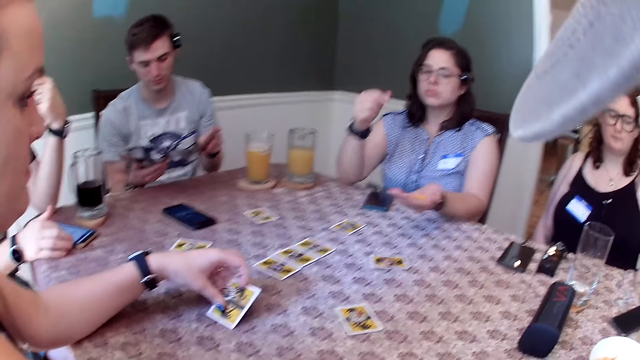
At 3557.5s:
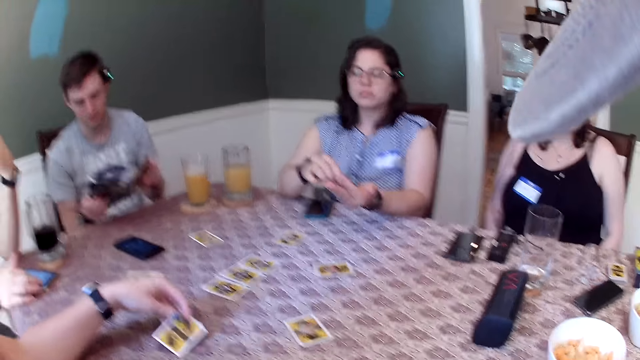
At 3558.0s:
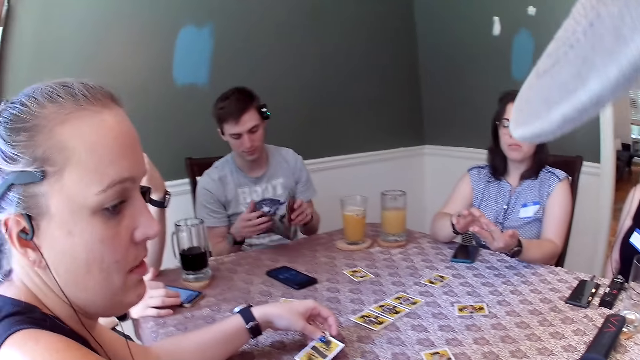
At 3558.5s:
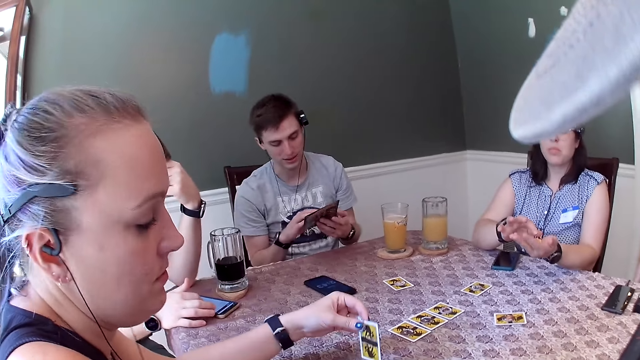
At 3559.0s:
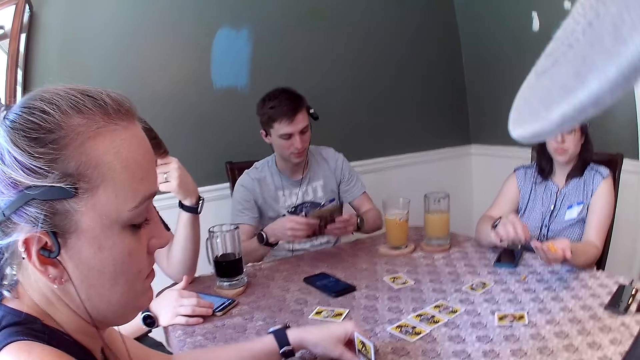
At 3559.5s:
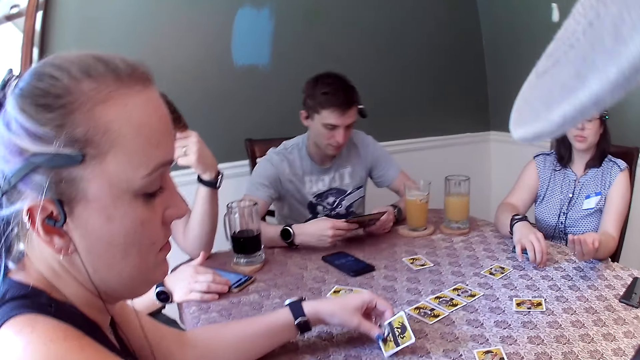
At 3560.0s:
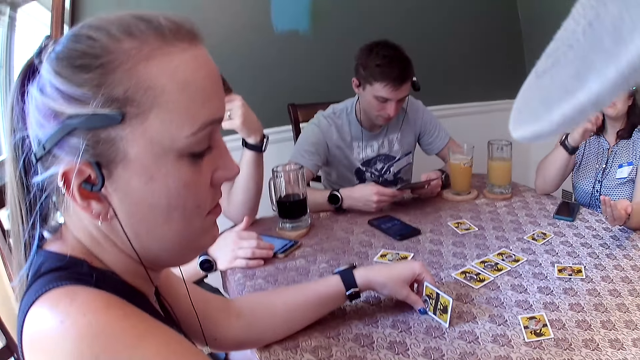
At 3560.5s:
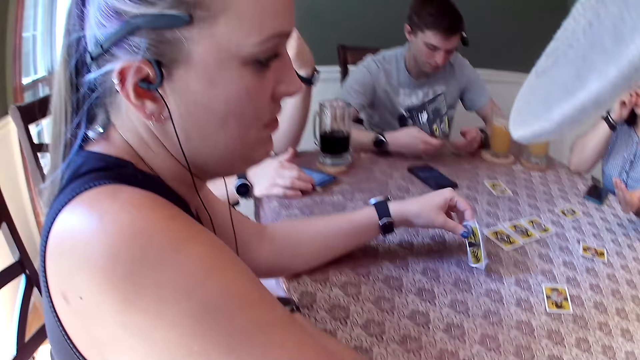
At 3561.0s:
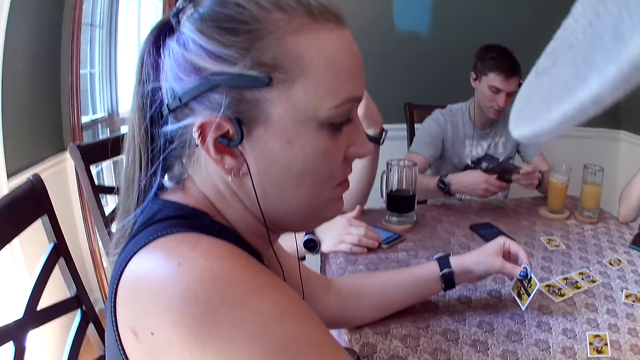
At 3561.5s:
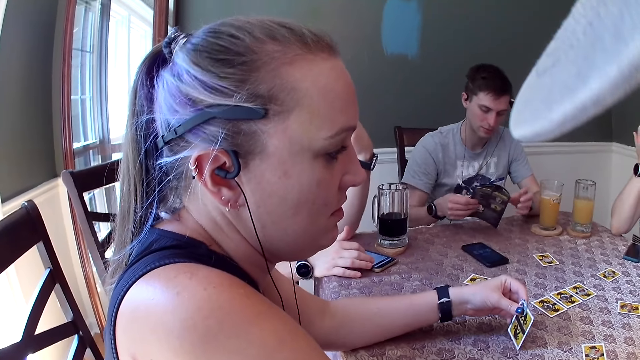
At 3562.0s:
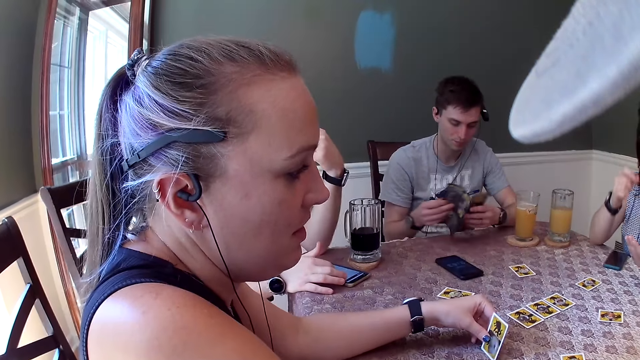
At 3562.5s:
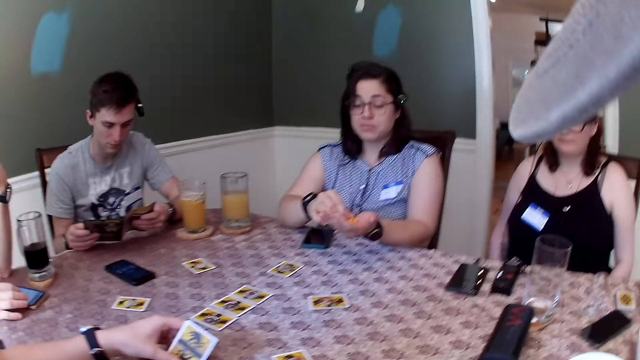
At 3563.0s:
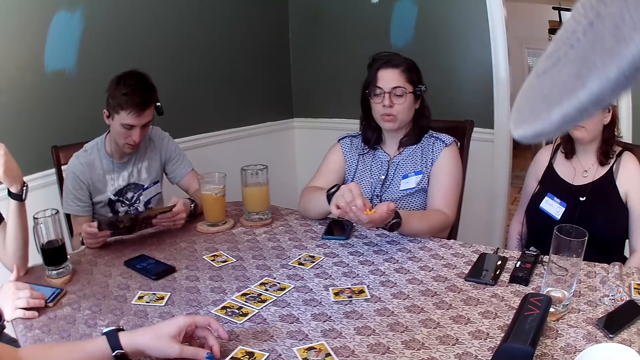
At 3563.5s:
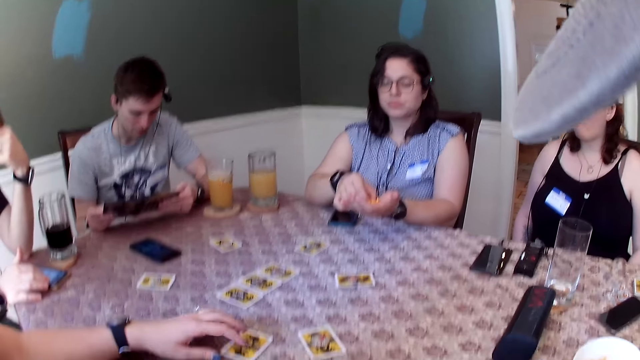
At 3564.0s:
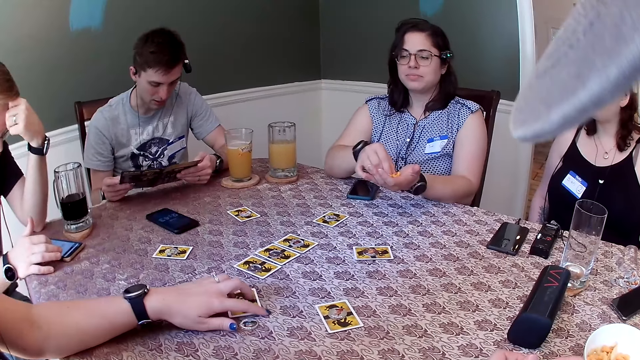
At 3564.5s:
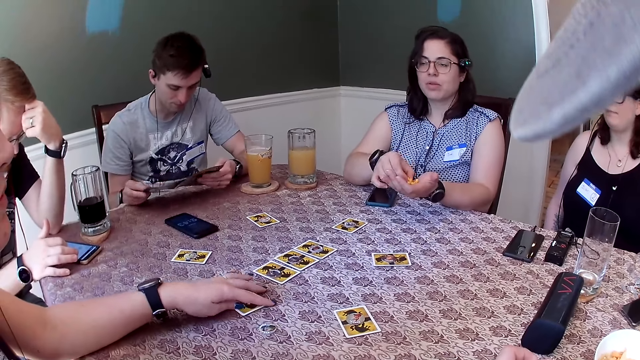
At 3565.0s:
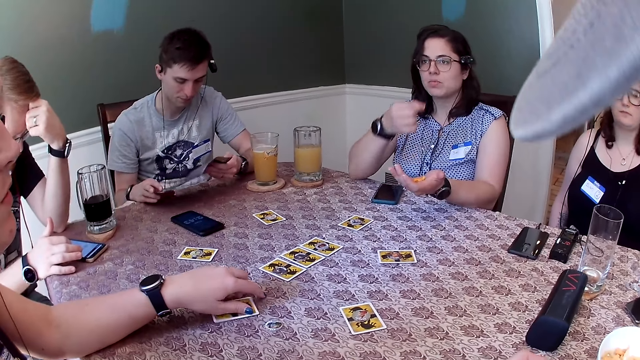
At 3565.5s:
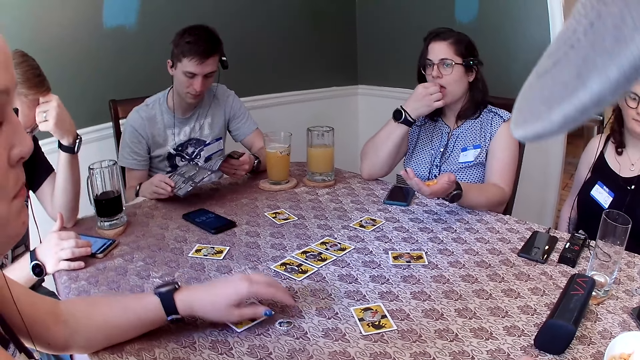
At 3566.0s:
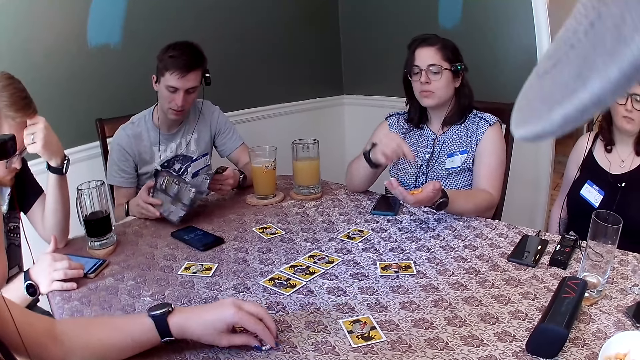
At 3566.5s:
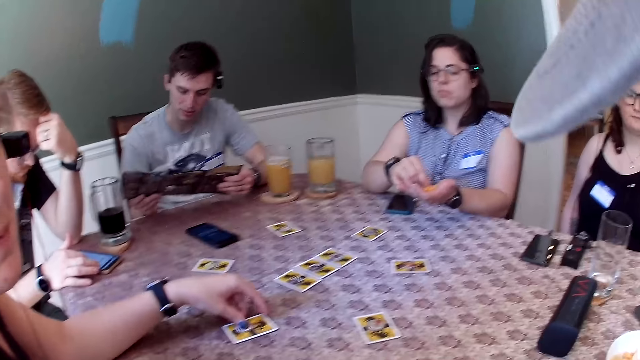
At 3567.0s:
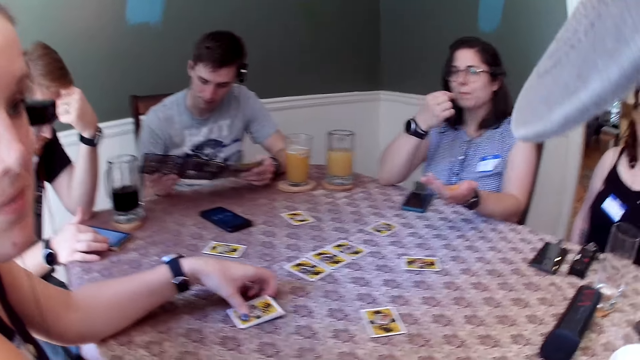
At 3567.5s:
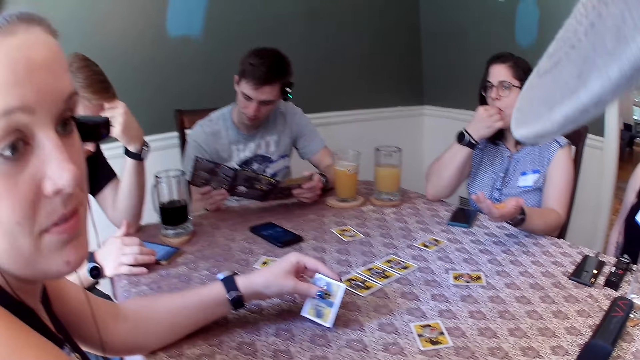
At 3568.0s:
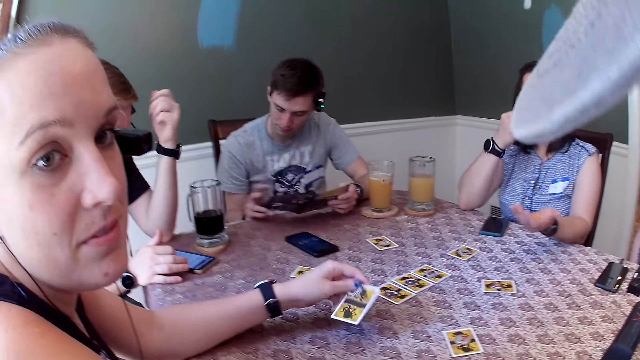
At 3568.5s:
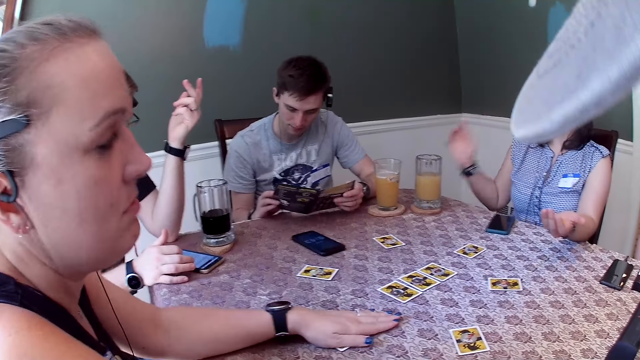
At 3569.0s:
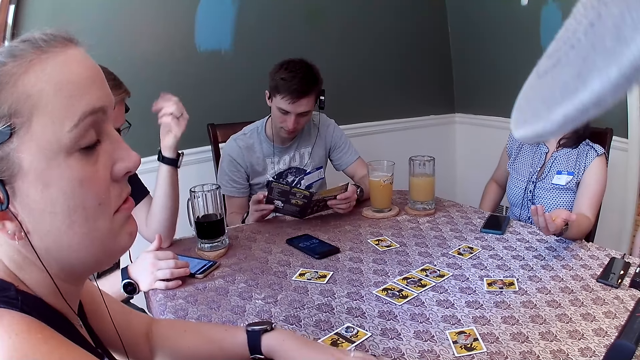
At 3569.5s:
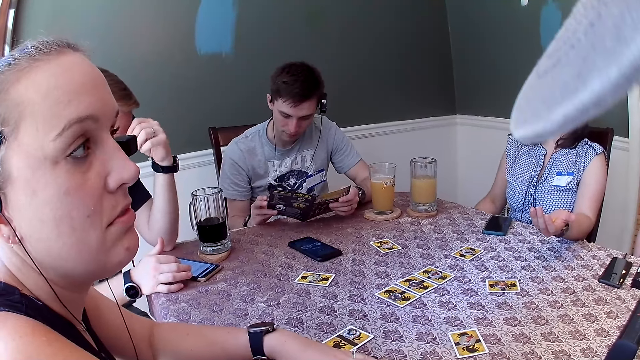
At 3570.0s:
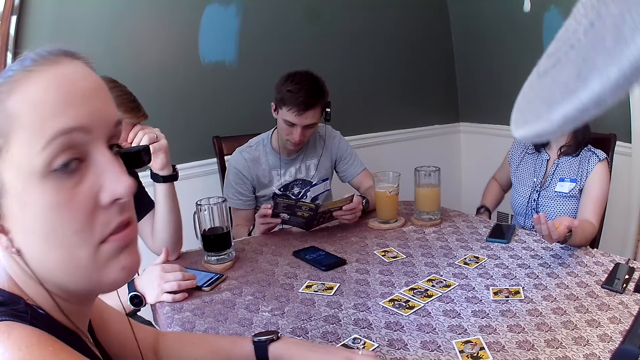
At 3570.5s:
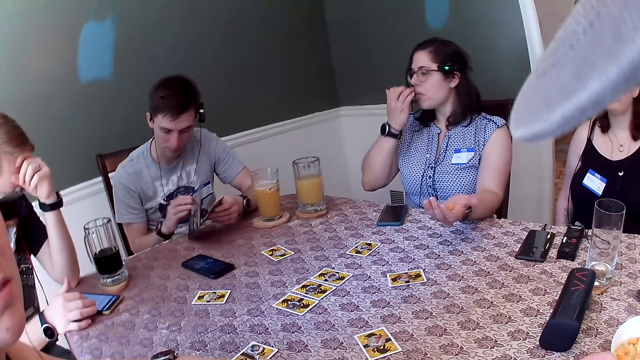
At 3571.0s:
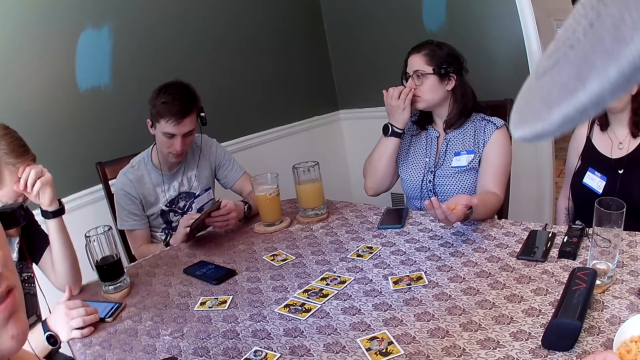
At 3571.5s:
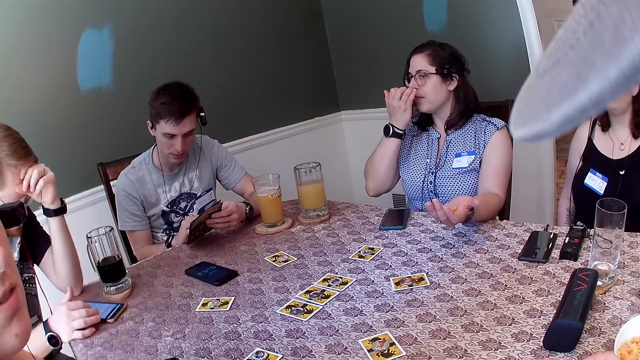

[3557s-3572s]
A woman puts the card down. The woman eats cheese puffs from her left palm. The woman drags the card on the table, picks up the coin, places the coin on top of the card, lifts both the card and the coin up, puts the card down on the table, removes the hand from the card, and puts the hand on the table.

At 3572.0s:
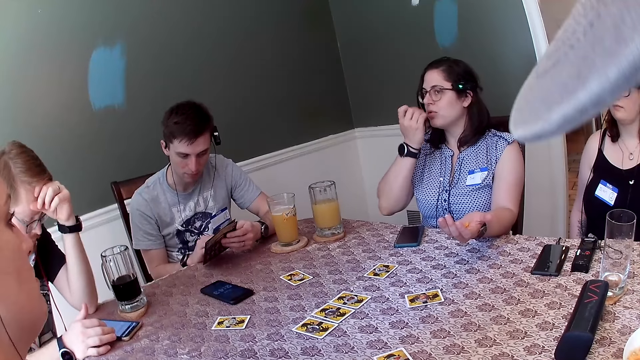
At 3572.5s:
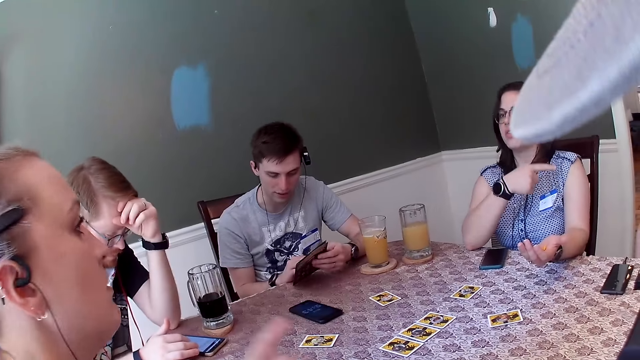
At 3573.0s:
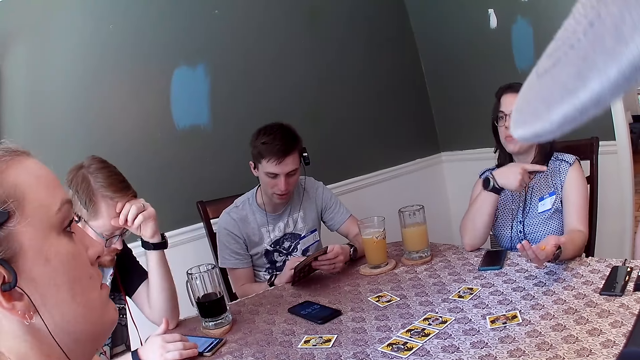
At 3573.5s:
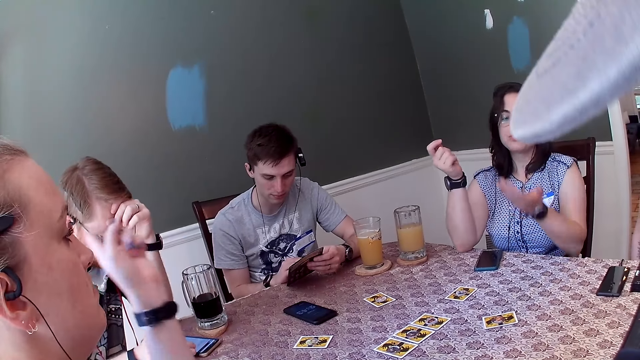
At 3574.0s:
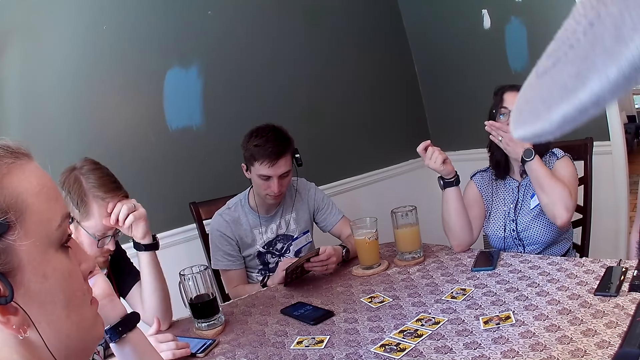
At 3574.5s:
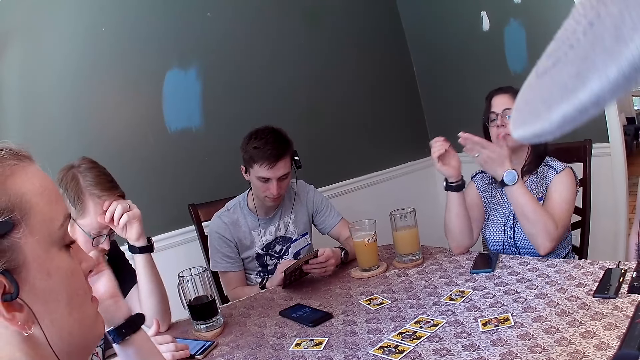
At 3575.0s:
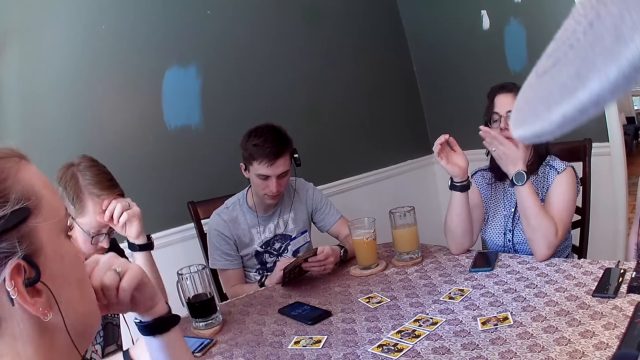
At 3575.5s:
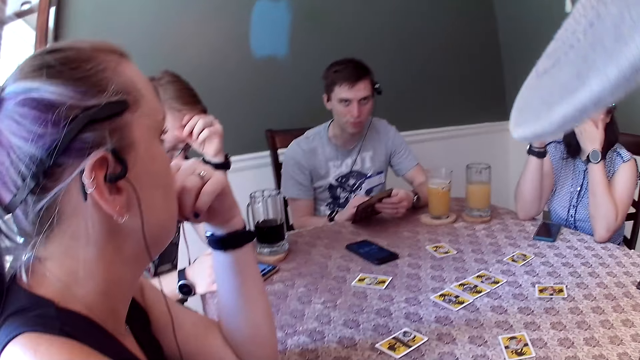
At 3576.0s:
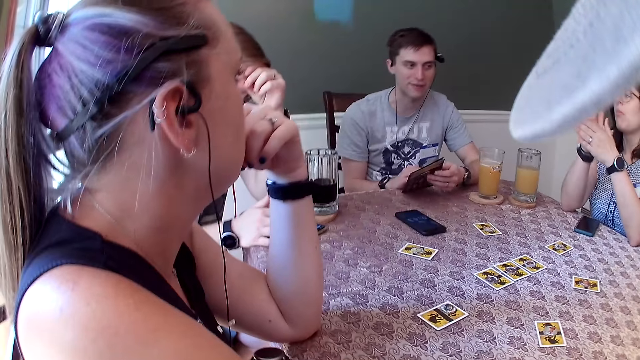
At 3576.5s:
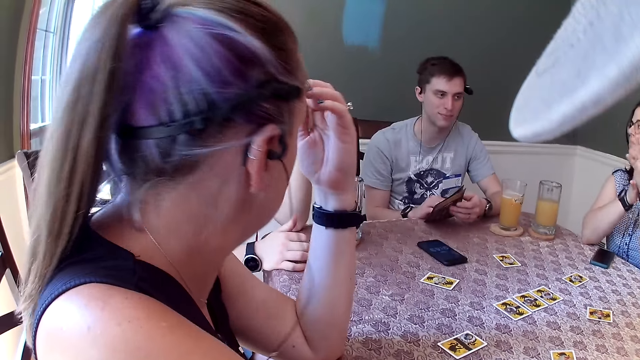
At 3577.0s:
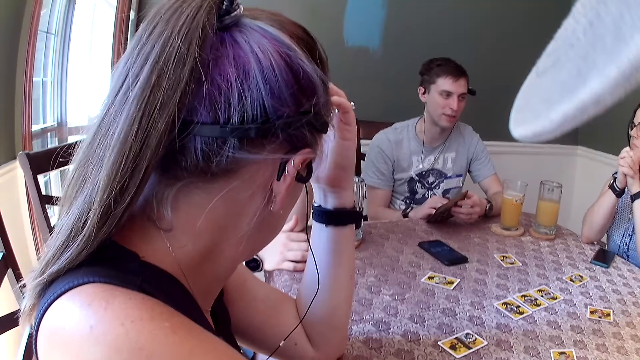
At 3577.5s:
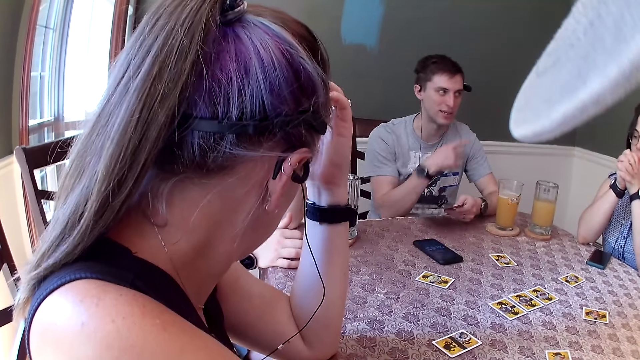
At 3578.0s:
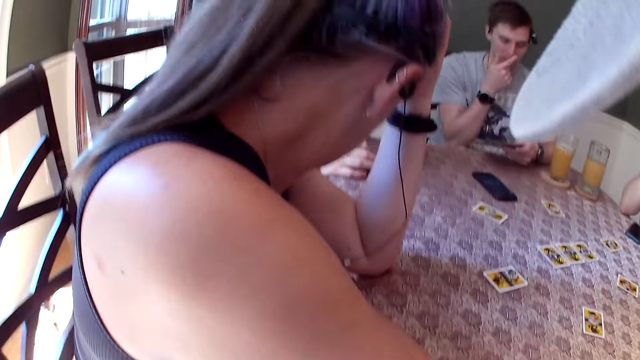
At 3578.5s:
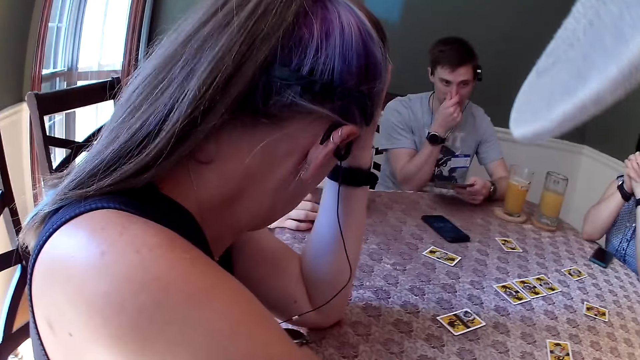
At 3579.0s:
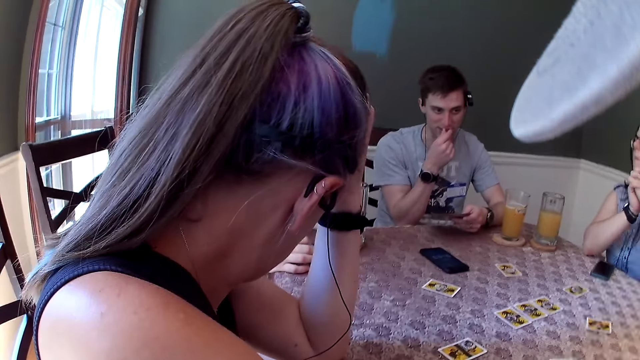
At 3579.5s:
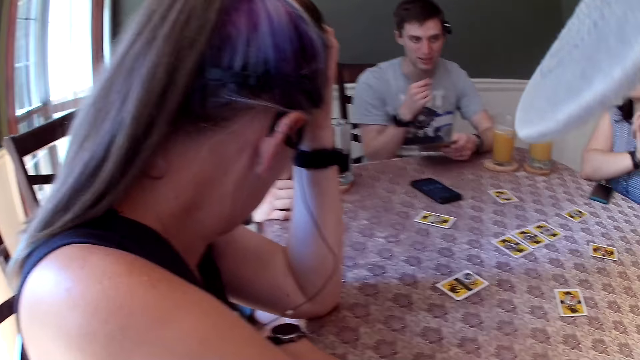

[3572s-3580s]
A woman flaps the hand. Another woman eats cheese puffs from her left palm. A man touches the face with the hand.
